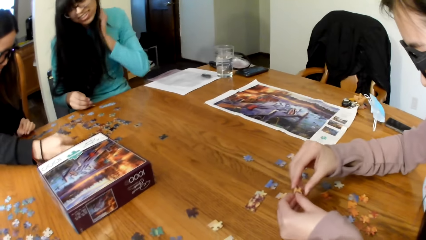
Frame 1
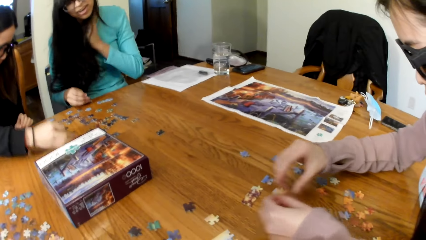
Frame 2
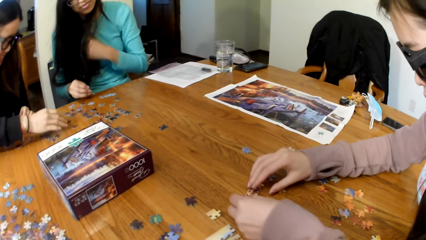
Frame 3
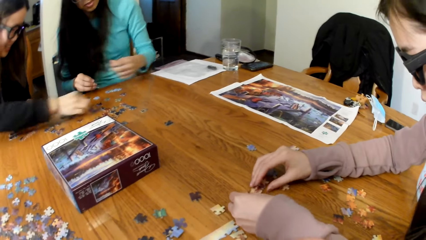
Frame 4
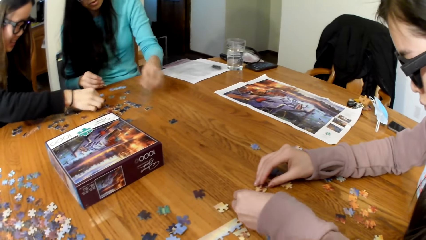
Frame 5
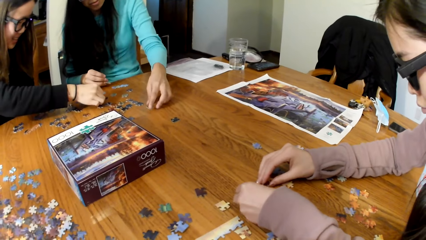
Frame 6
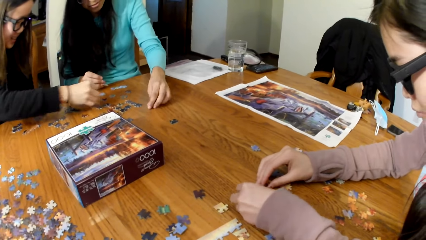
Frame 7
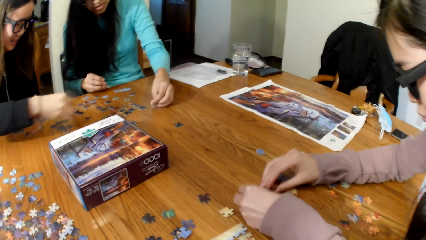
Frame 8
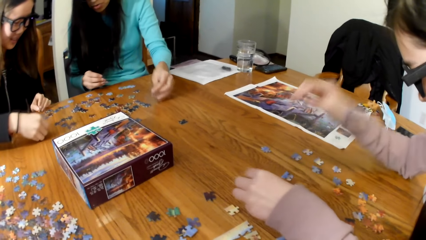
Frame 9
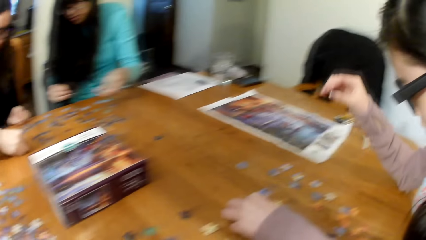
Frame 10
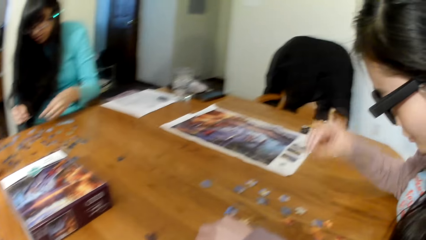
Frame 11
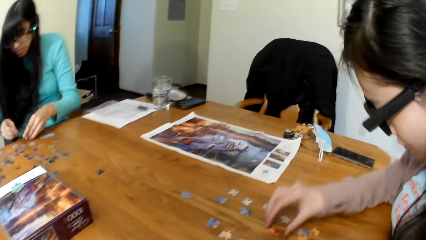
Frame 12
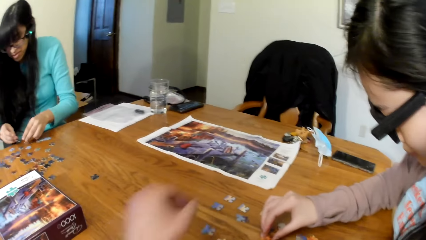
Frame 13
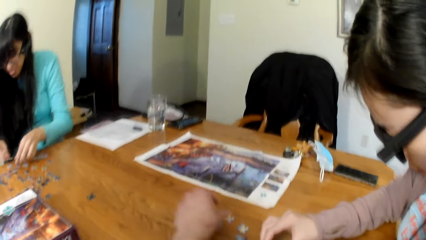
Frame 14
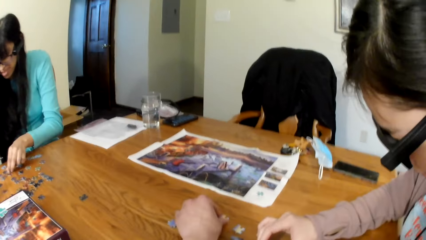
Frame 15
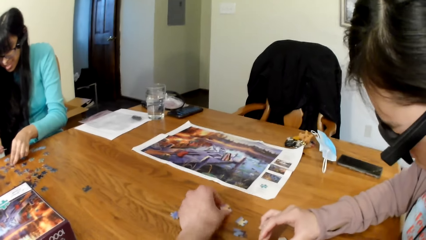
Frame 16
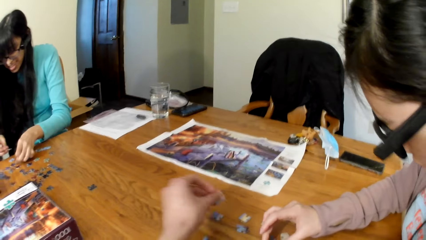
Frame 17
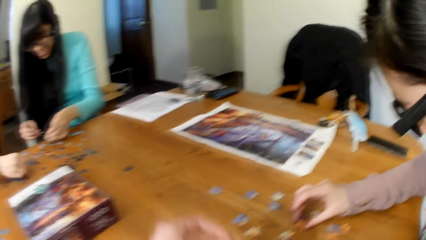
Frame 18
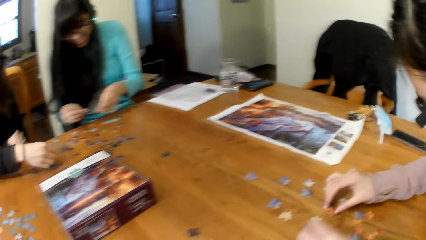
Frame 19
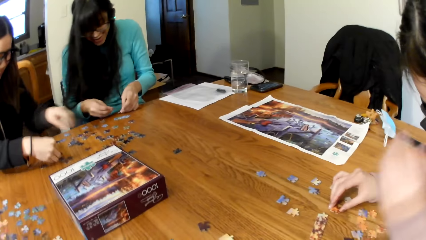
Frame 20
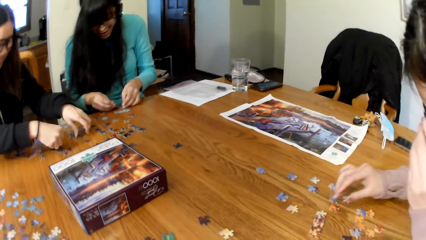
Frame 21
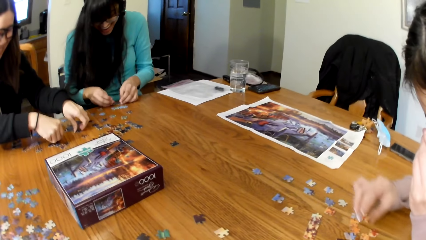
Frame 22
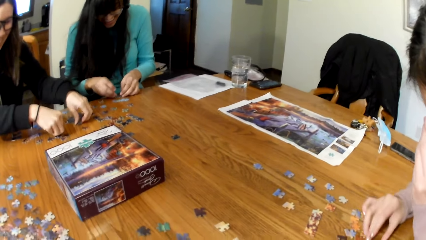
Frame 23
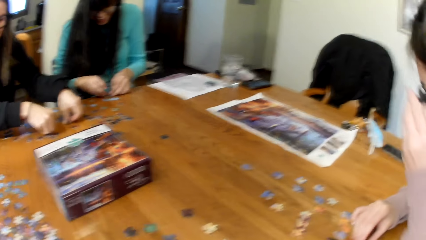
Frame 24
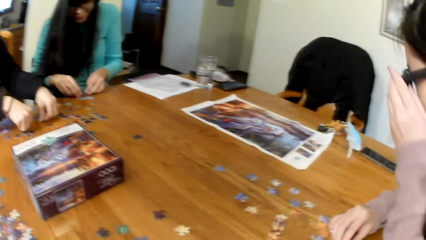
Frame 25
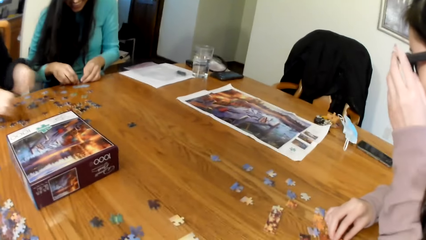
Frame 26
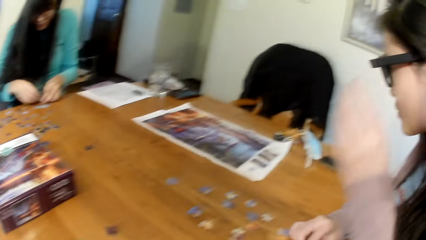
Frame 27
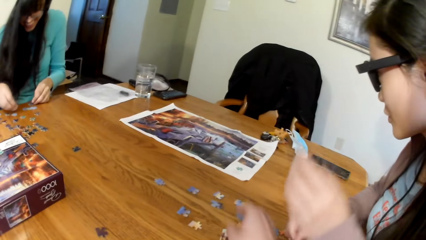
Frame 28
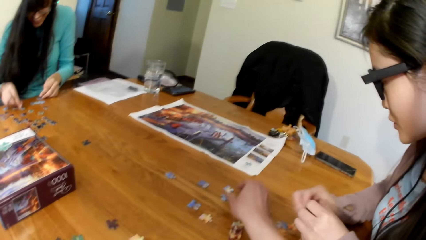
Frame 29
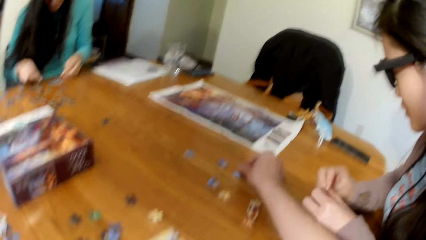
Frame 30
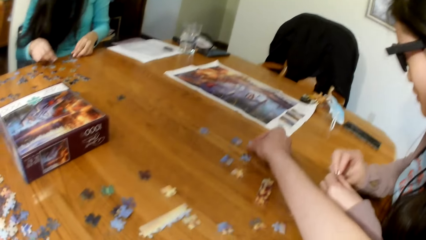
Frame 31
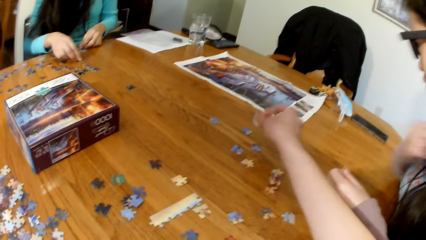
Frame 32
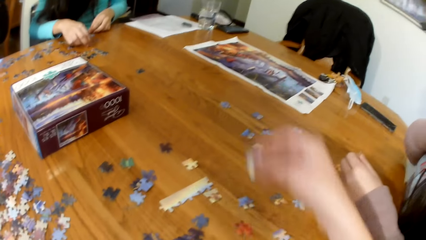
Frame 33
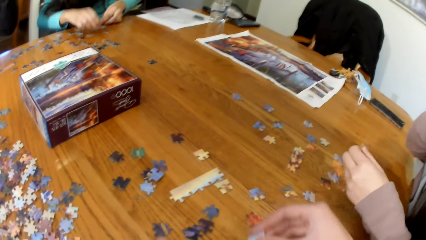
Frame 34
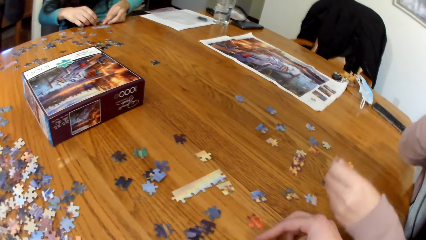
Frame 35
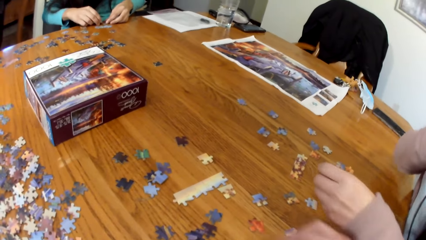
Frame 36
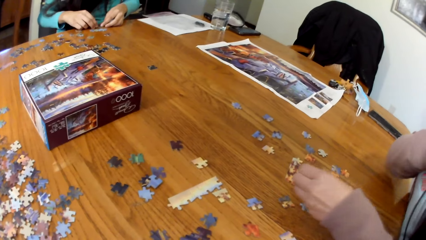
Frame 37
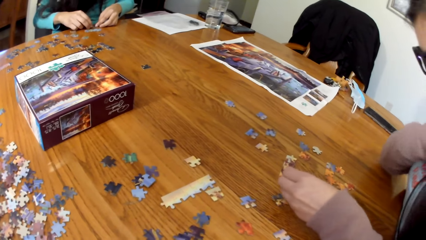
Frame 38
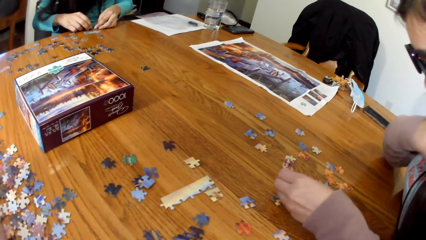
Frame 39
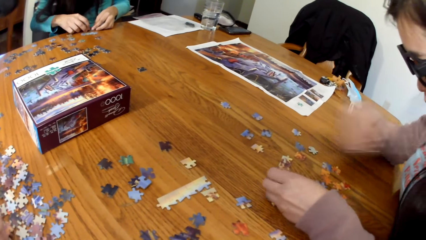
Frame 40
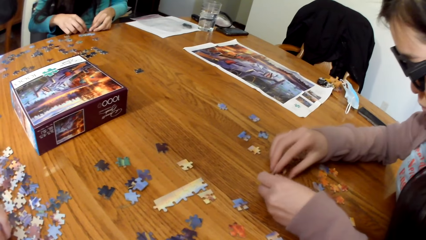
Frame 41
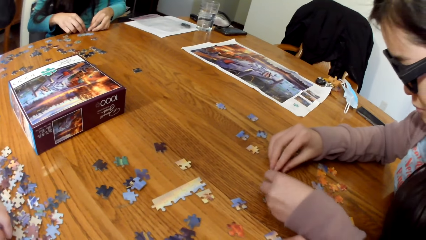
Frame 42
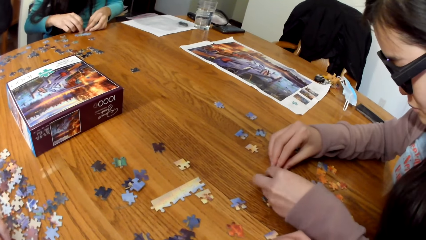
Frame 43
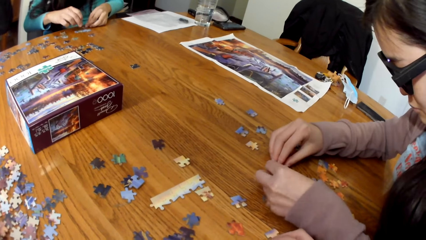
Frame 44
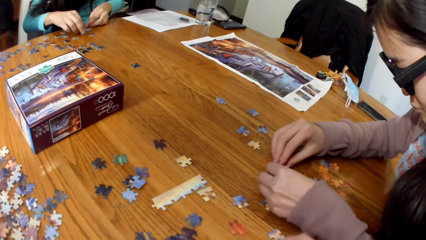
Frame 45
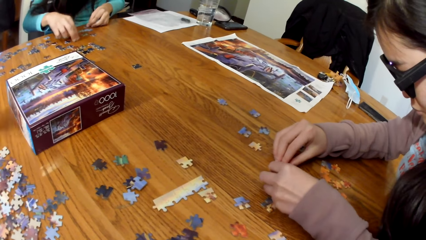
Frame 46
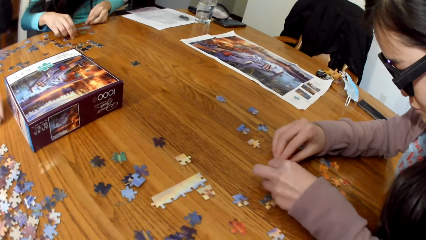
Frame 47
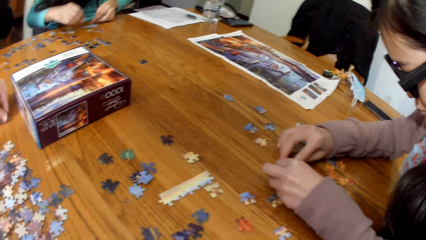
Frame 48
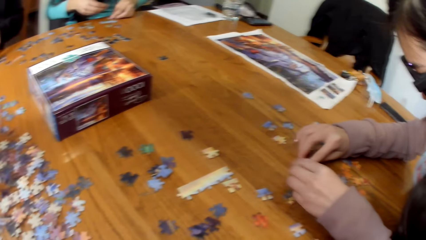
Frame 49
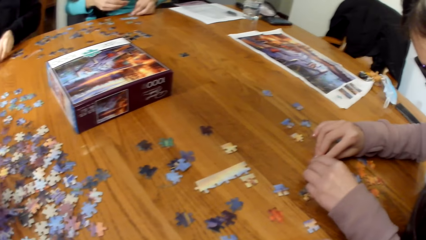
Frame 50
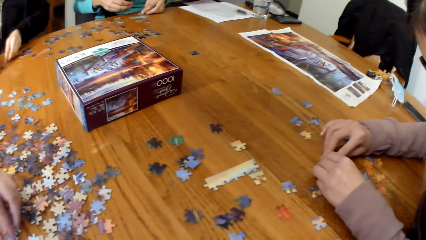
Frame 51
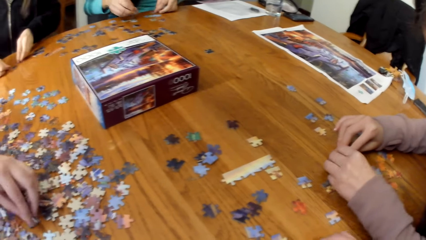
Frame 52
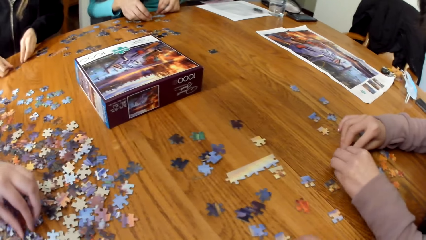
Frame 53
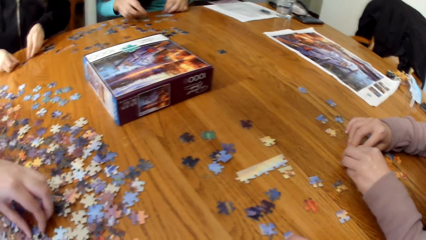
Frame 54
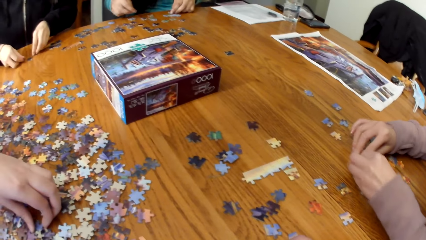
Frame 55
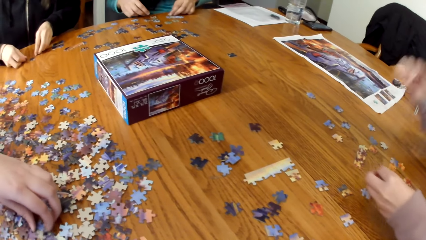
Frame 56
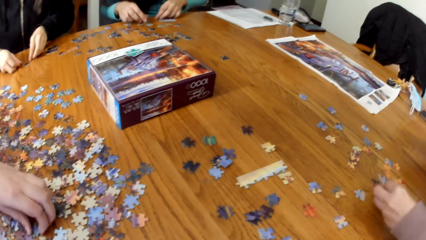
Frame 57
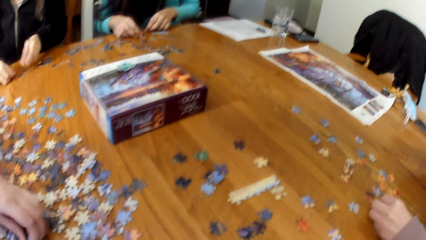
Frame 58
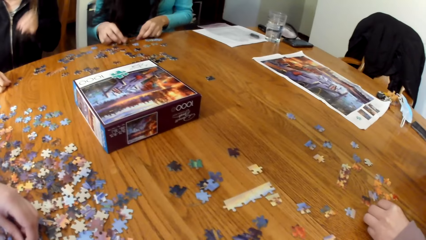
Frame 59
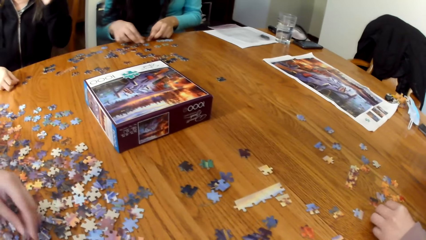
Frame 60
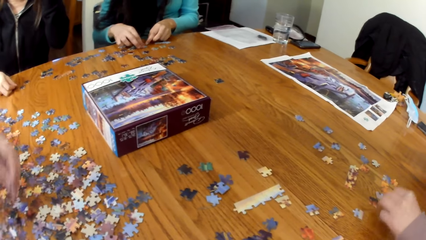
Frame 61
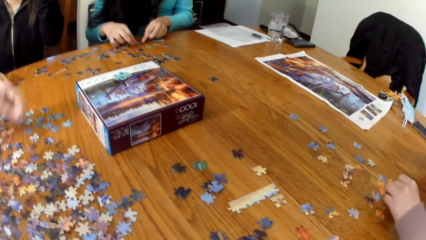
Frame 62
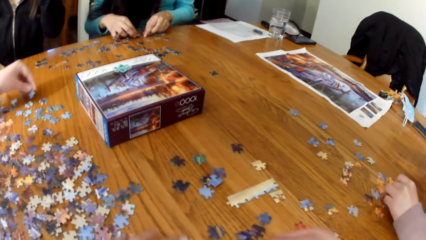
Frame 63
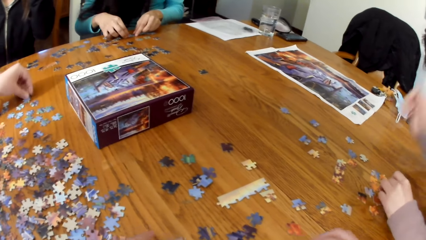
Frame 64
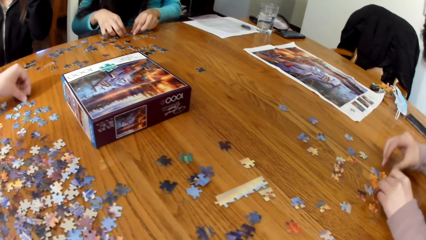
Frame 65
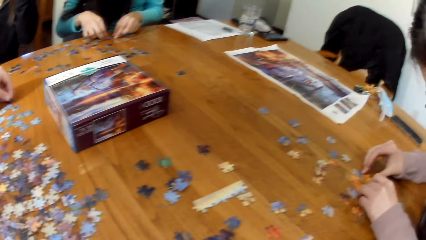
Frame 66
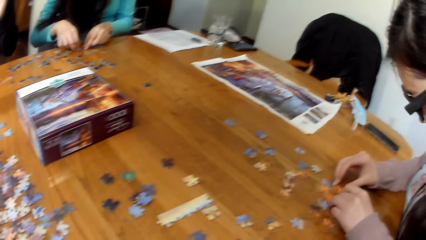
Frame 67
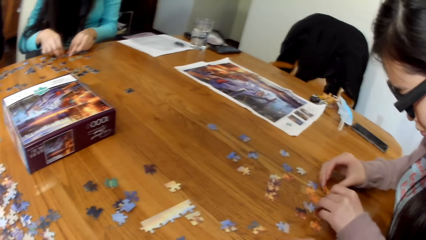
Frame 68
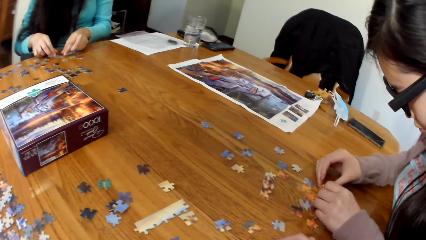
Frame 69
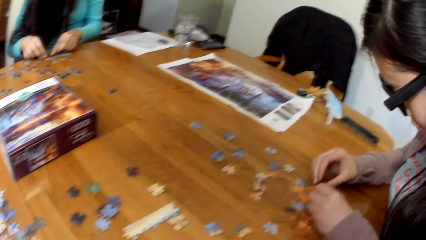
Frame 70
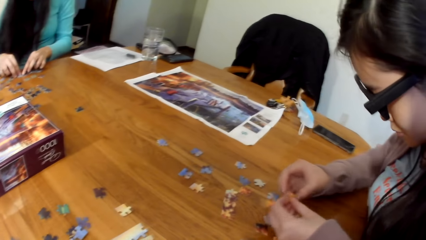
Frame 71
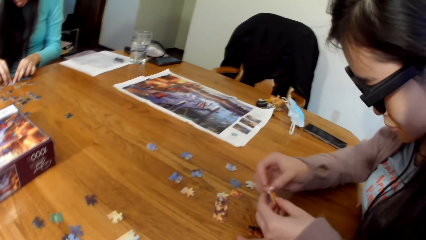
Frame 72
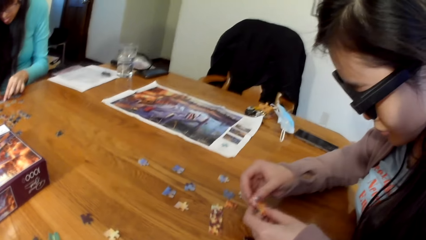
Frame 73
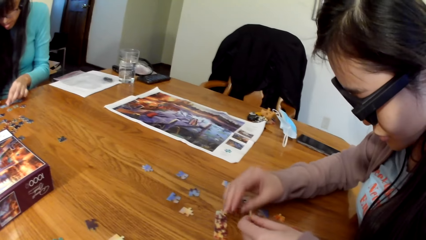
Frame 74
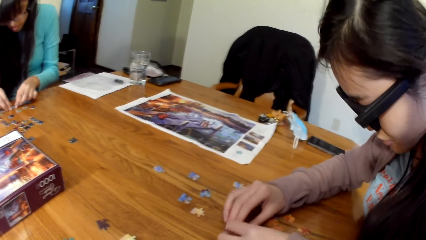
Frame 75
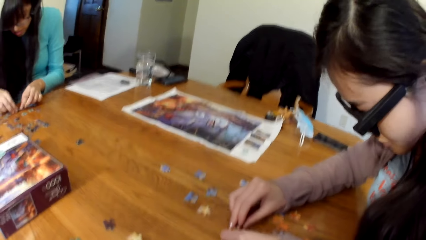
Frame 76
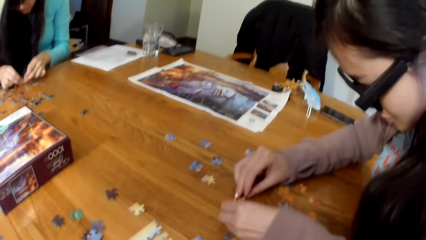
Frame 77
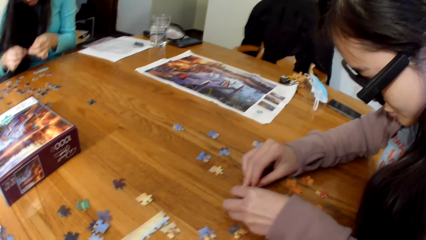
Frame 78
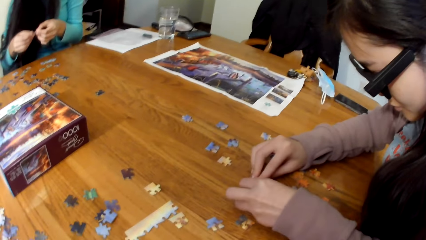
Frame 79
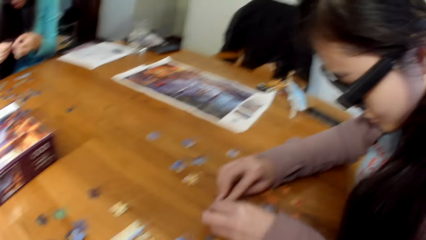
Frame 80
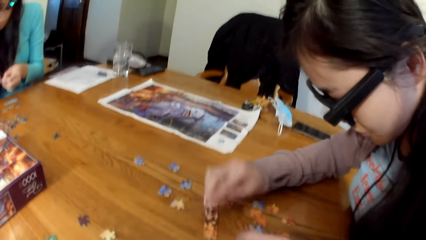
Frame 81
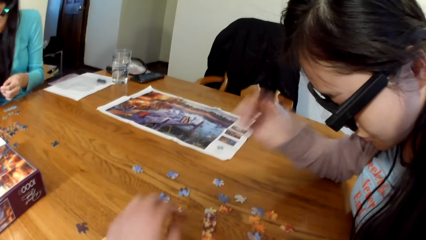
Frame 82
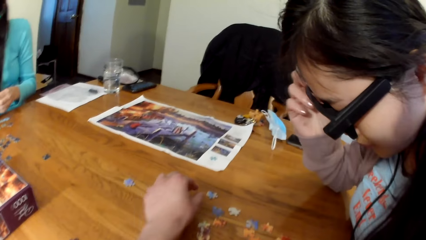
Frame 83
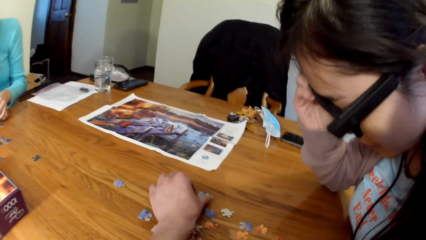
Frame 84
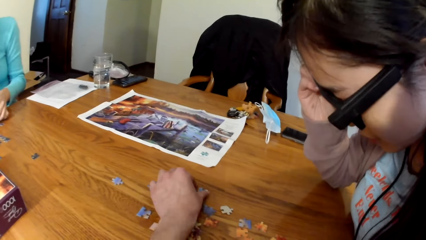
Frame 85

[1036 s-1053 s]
The camera wearer plays the jigsaw puzzle. They pick pieces of puzzle from the table. A lady plays the jigsaw puzzle. Another lady arranges the pieces of puzzle. The first lady plays the jigsaw puzzle.
